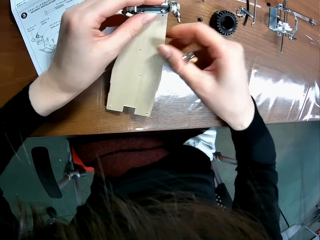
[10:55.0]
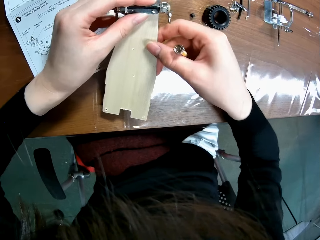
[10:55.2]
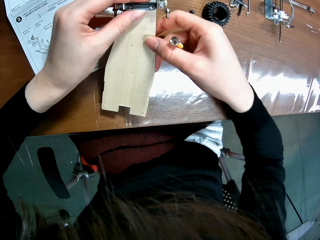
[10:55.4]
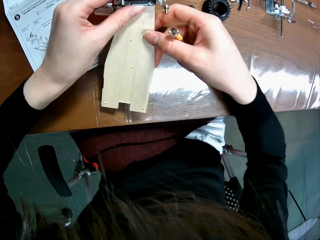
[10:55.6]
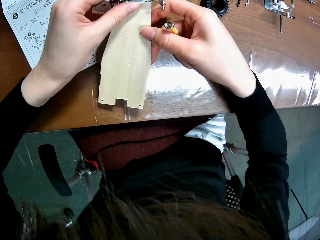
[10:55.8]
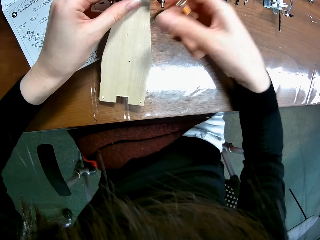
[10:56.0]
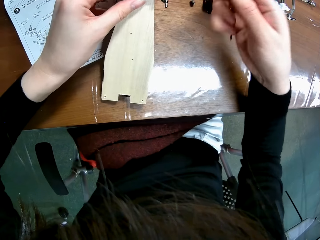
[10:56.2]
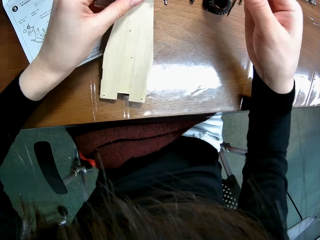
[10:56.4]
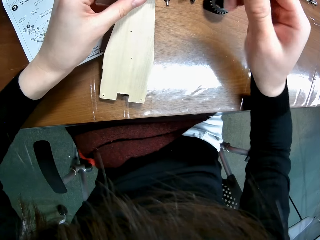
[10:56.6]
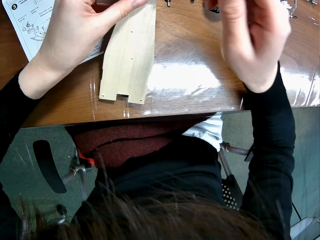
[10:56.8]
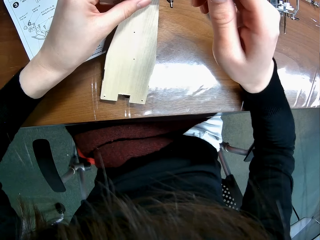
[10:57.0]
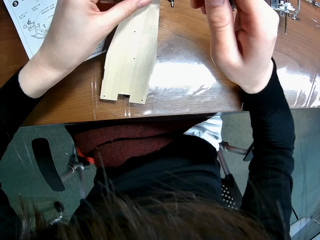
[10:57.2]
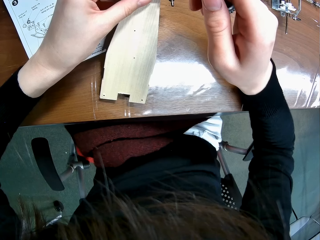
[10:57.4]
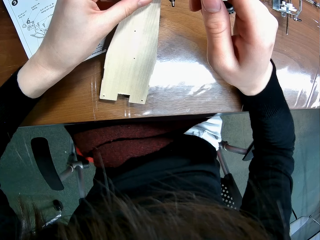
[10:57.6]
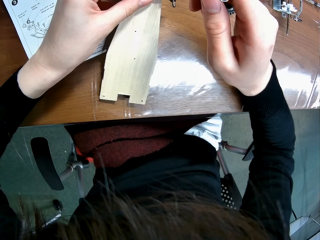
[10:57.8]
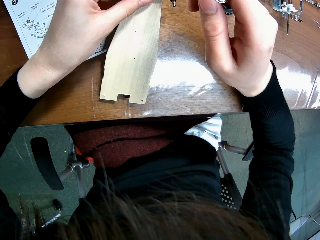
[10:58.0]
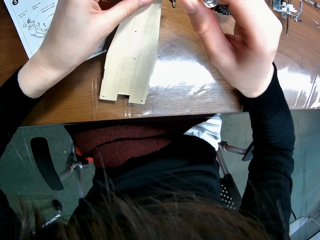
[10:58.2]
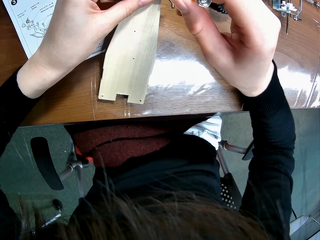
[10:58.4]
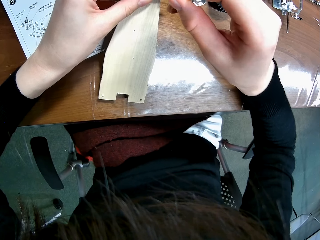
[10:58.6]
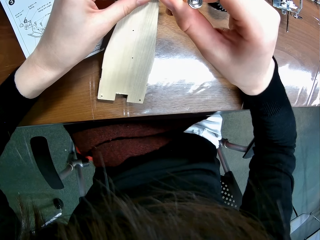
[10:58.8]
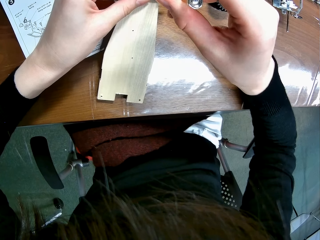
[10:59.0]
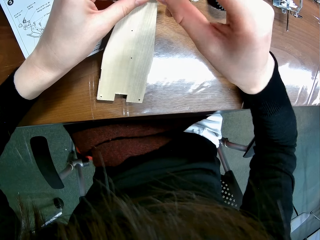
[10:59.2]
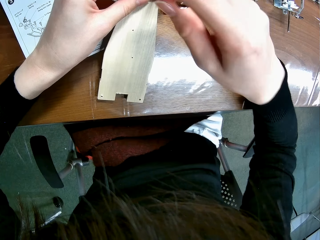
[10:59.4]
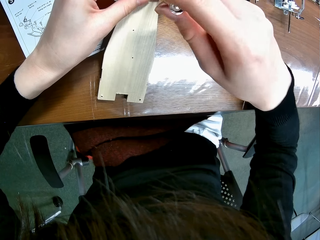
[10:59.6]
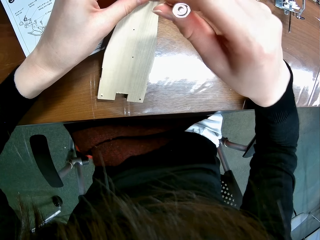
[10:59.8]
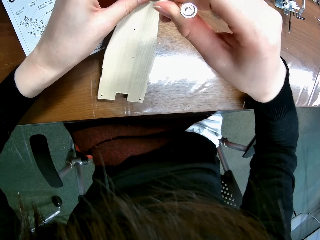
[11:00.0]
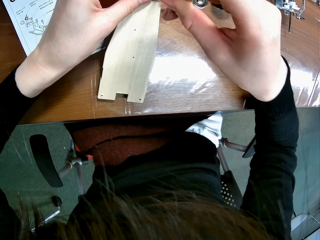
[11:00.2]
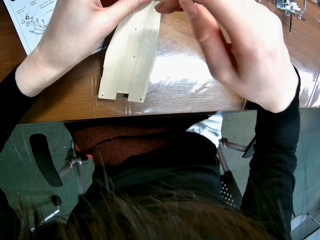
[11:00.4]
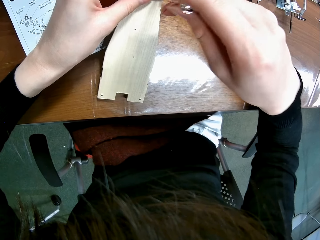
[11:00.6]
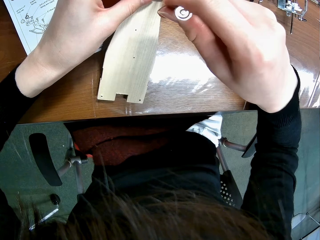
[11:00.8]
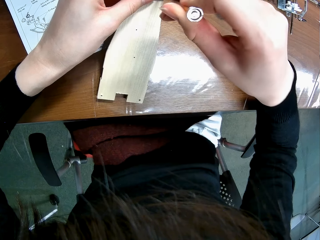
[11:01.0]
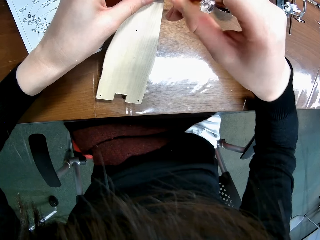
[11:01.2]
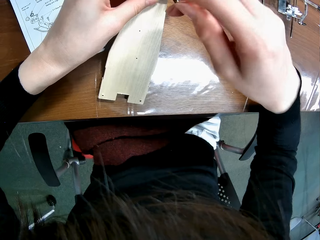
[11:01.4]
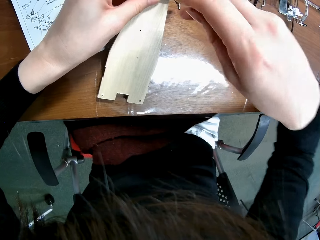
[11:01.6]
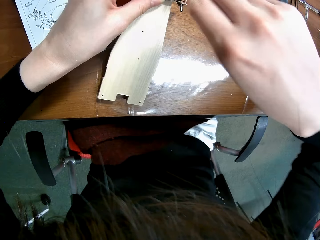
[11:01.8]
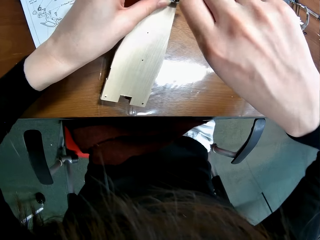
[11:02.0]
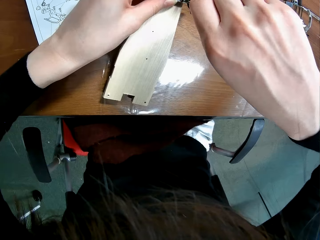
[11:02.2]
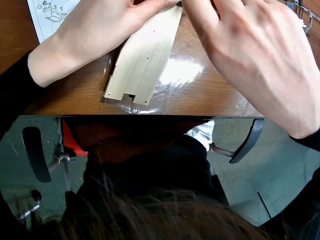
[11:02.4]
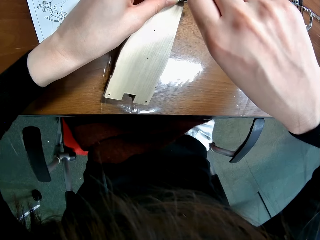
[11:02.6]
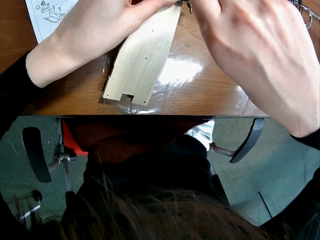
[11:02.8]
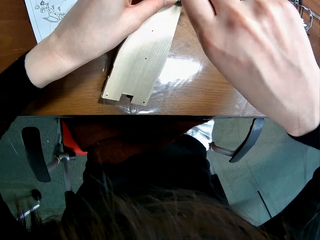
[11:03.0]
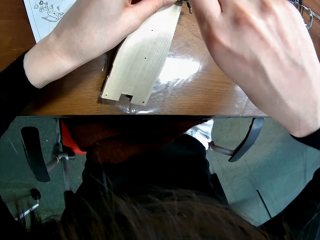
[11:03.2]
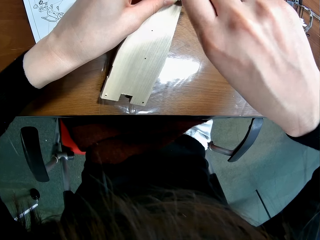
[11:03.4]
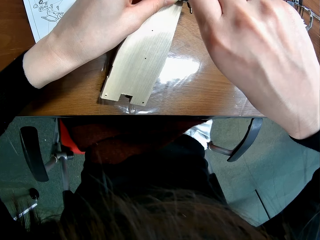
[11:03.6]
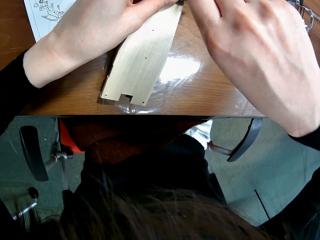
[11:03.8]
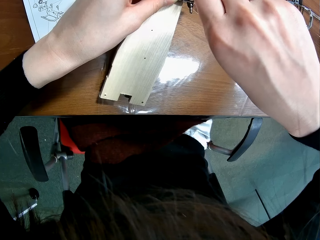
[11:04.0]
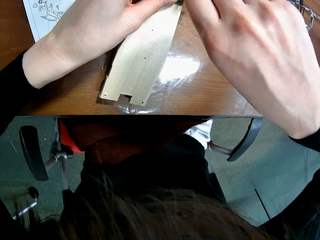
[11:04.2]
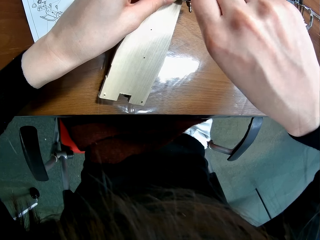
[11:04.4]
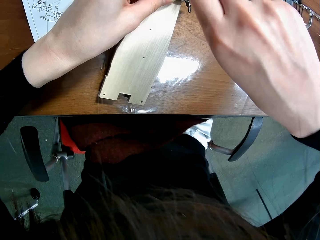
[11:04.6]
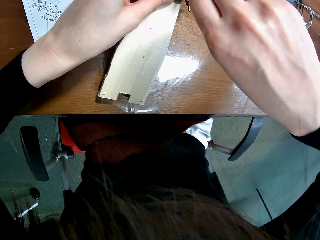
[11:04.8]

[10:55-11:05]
The camera wearer screws the piece to the piece of the wooden mechanical model piece with the screwdriver.

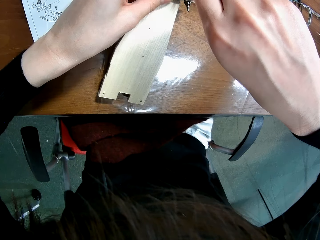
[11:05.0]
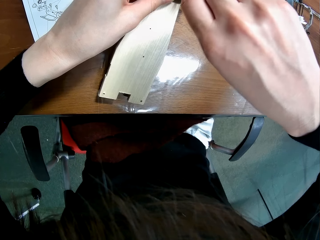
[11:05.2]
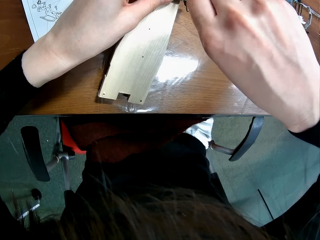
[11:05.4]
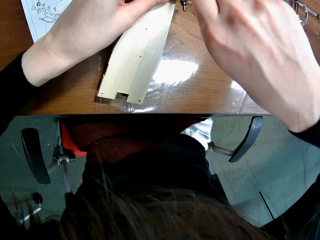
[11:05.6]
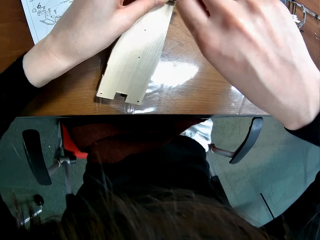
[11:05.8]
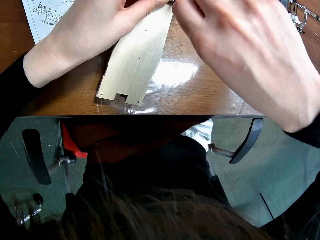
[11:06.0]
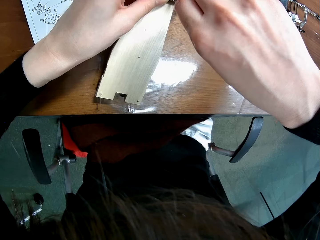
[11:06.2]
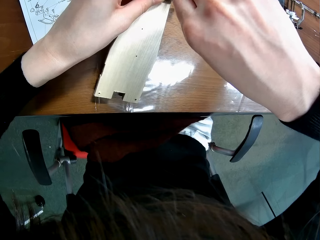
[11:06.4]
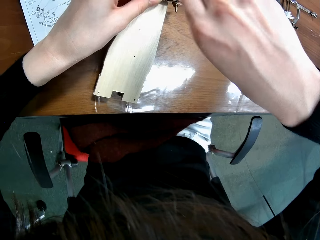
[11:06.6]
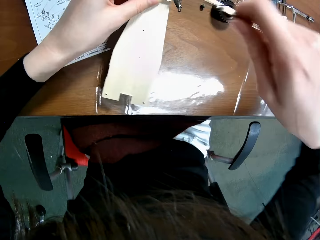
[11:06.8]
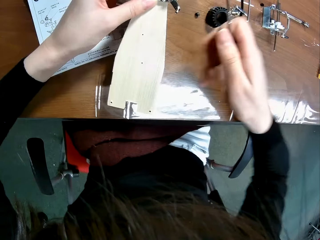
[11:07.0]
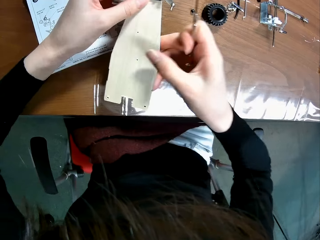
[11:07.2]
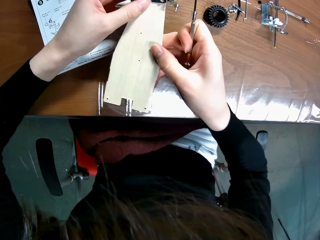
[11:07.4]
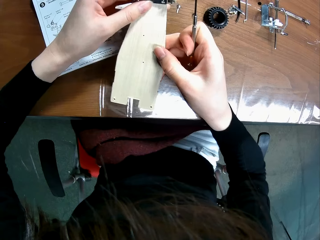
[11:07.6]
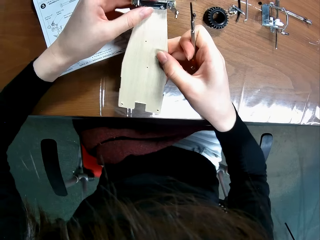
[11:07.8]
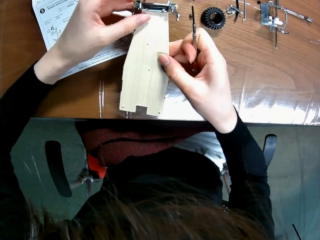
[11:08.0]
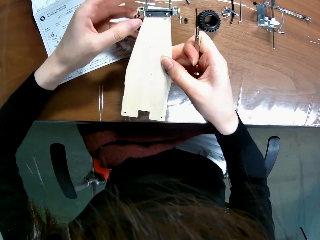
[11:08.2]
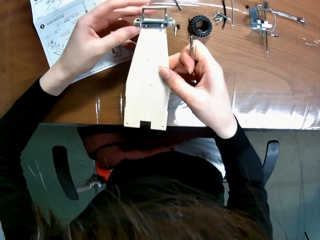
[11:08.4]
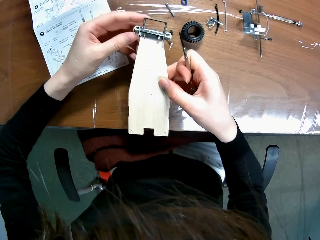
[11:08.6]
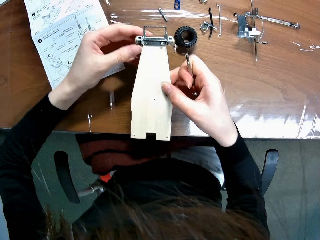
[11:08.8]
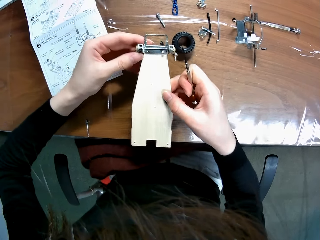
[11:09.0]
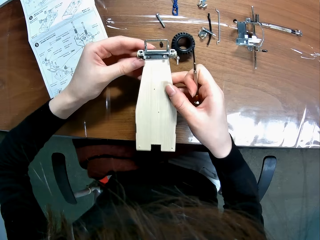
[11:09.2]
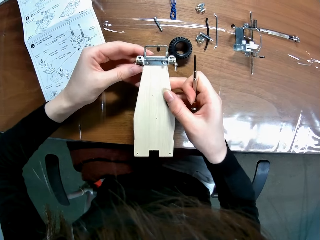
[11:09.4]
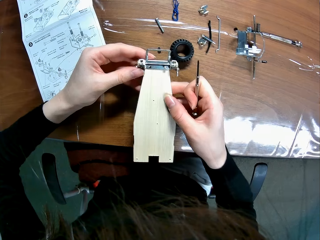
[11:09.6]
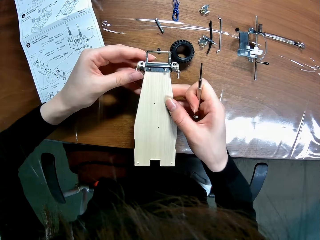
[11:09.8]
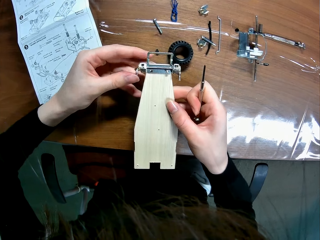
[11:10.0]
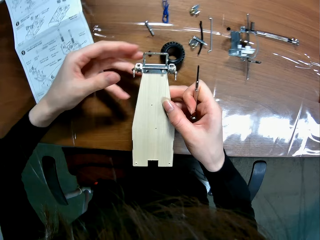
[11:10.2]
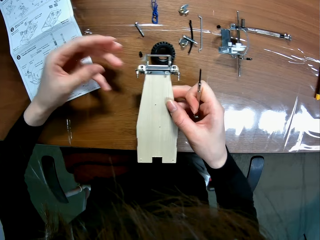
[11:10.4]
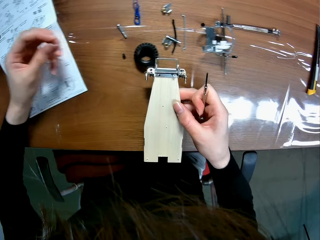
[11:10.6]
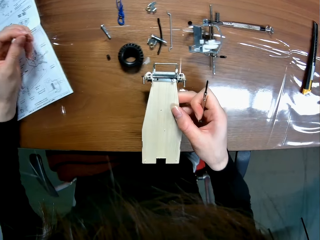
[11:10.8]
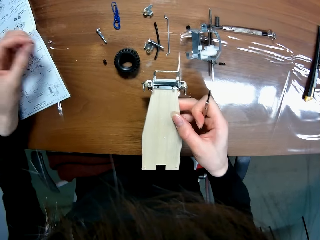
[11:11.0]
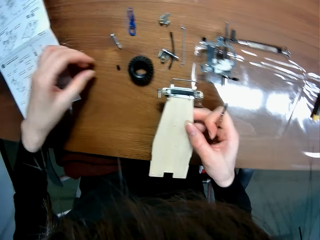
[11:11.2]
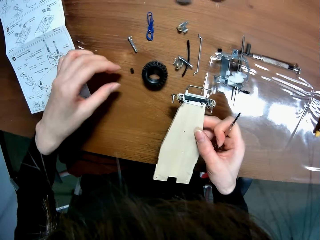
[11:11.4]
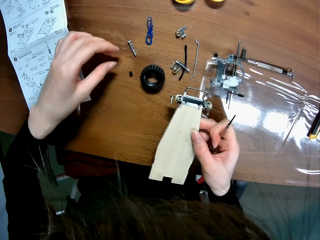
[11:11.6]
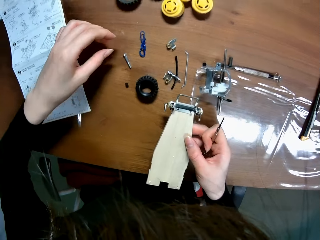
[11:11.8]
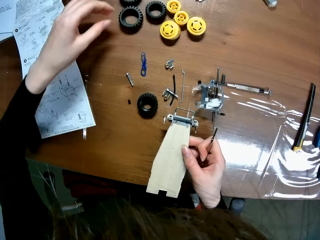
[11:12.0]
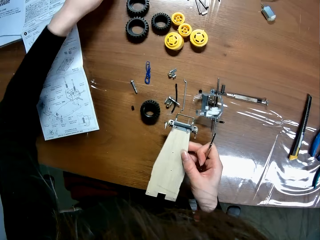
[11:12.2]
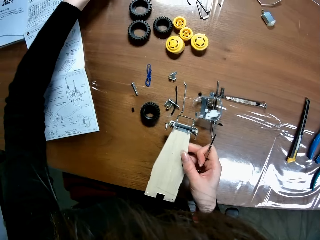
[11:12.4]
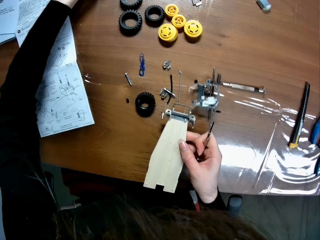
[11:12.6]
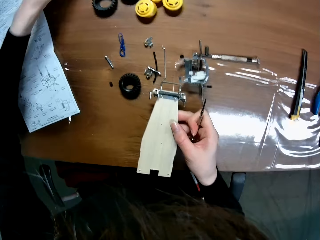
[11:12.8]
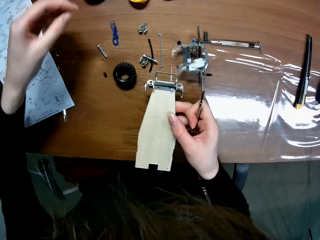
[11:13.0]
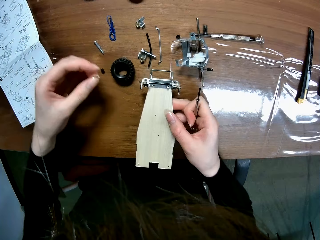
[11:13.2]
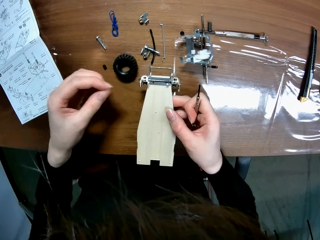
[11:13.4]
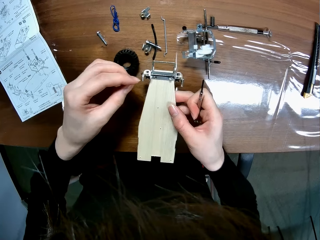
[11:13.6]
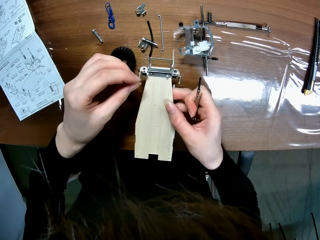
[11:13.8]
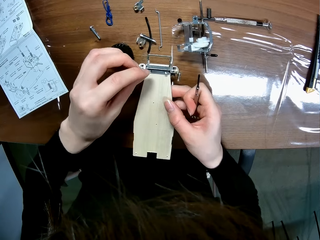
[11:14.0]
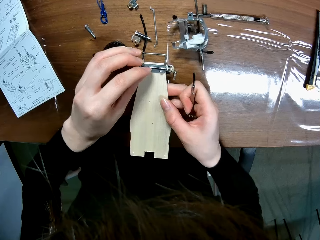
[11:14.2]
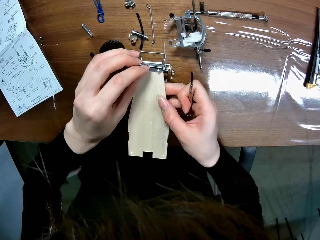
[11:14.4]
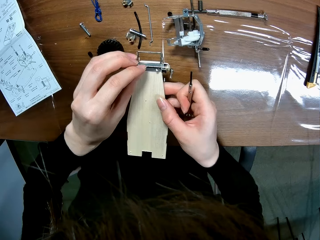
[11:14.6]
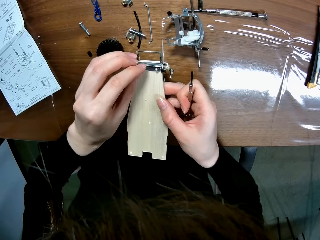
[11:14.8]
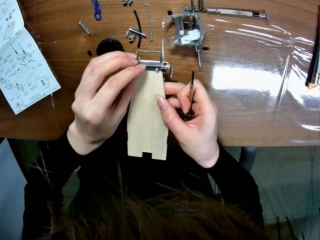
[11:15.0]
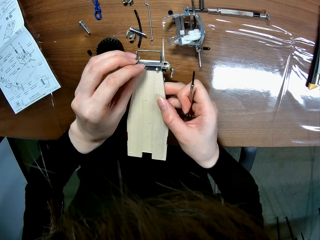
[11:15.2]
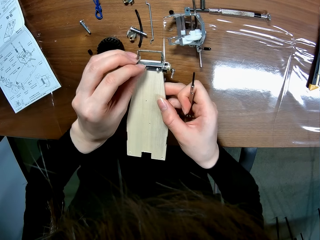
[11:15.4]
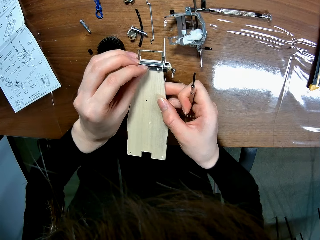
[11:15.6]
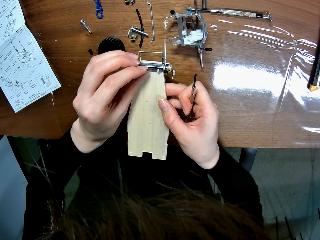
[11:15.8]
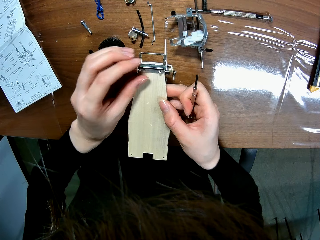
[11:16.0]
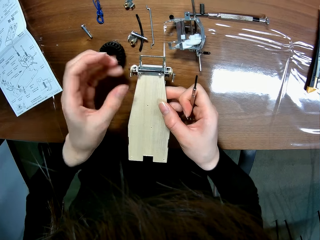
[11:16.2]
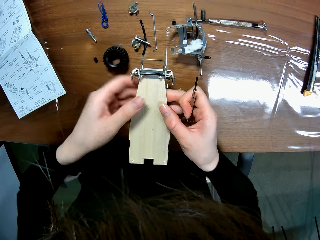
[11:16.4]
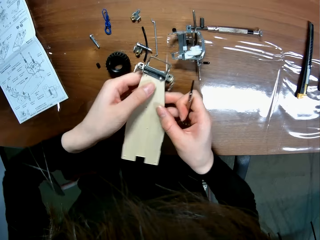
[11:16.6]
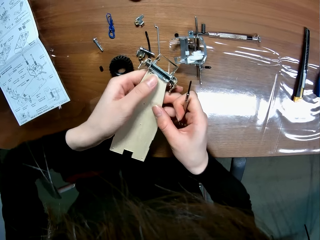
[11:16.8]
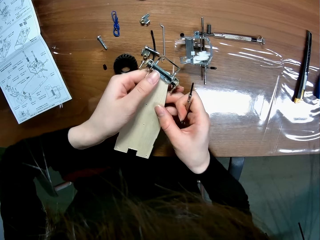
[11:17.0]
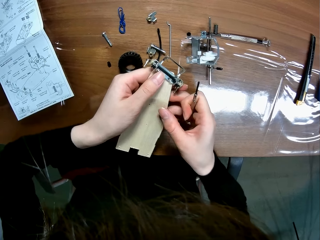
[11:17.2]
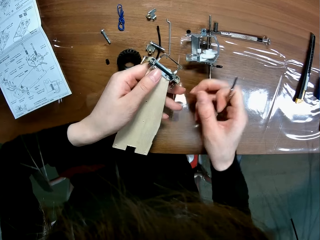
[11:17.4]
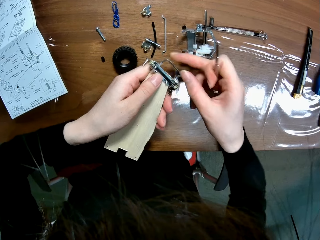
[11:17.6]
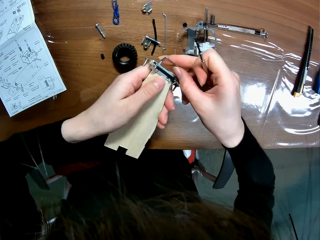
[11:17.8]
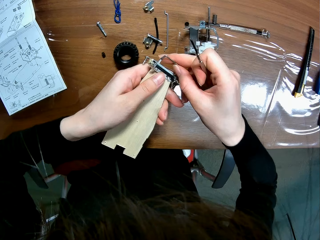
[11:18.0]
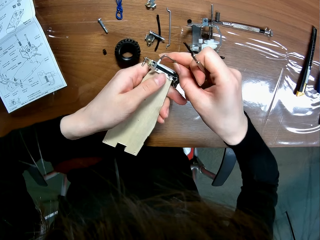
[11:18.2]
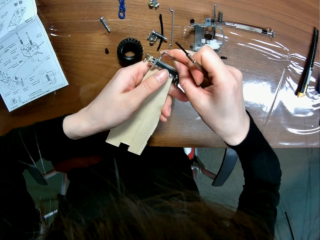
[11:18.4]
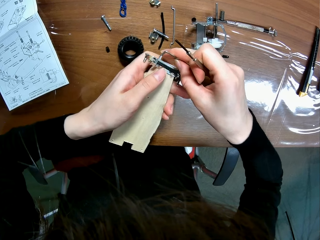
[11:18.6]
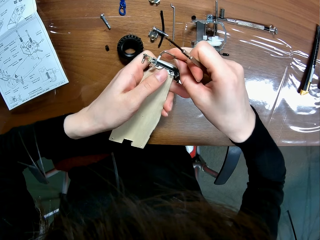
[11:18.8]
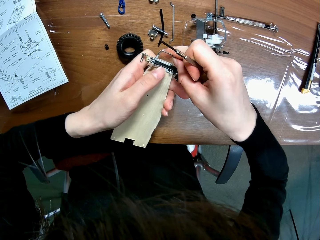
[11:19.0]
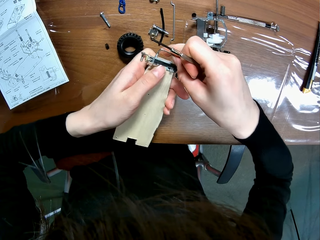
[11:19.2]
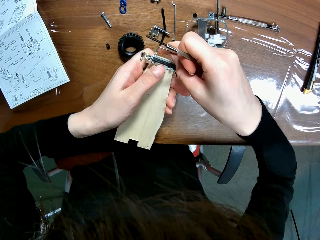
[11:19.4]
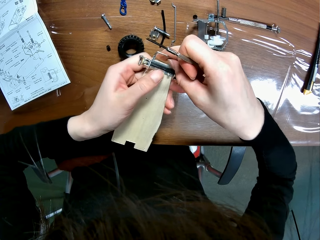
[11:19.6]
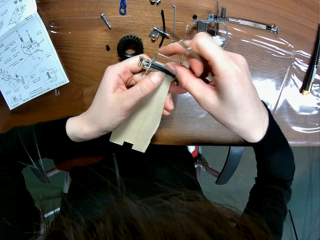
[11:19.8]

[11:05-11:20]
The camera wearer holds the wooden mechanical model piece with both hands. He adjusts parts of the toy car. He picks a screw from the table with his left hand. He inserts the screw into the screw hole of the wooden mechanical model piece with his left hand. He fixes the screw on the toy car. He adjusts the piece on the piece of the wooden mechanical model with his right hand.
